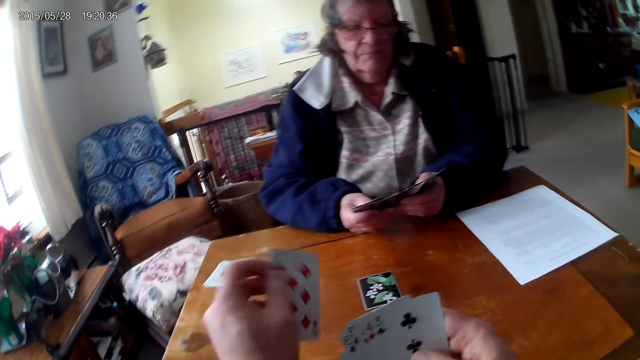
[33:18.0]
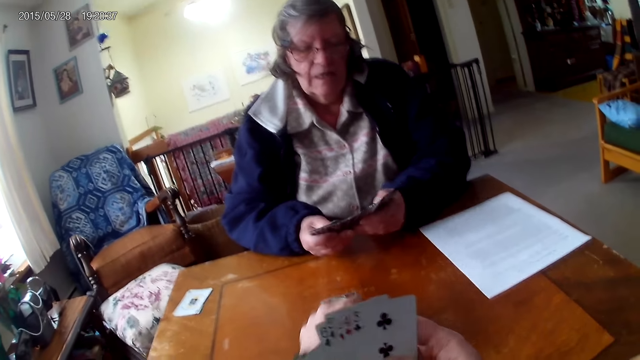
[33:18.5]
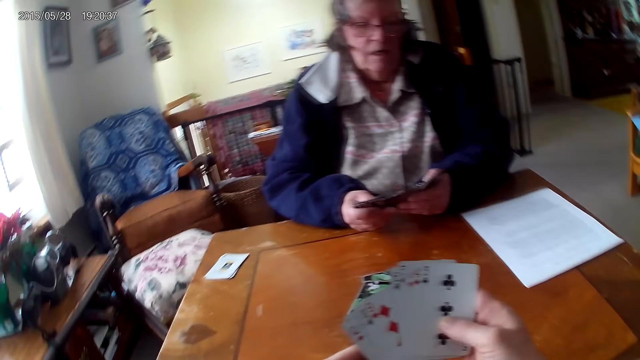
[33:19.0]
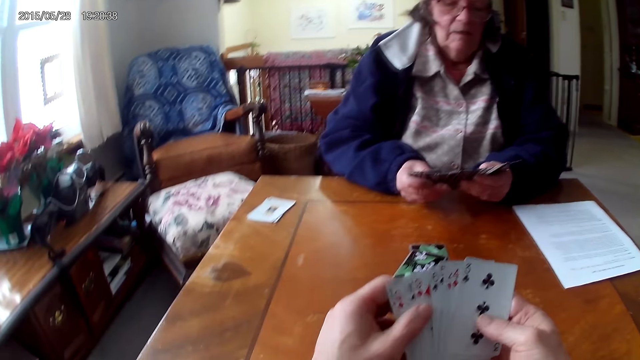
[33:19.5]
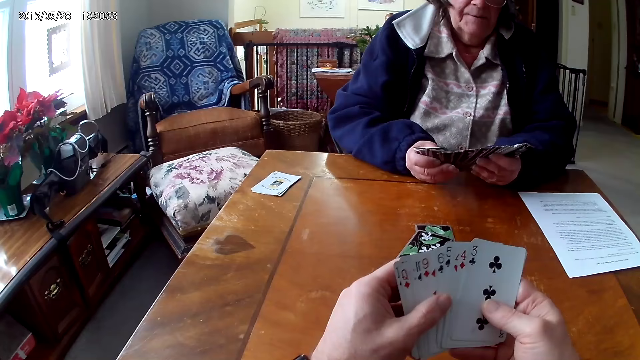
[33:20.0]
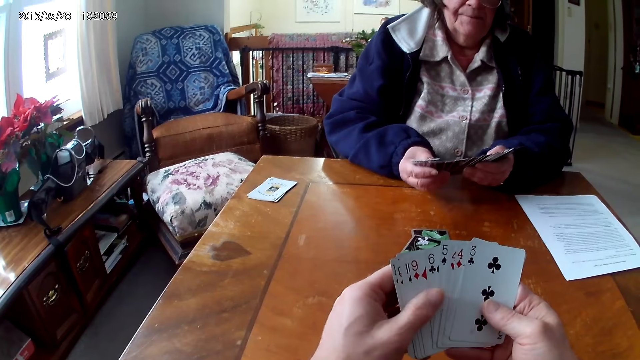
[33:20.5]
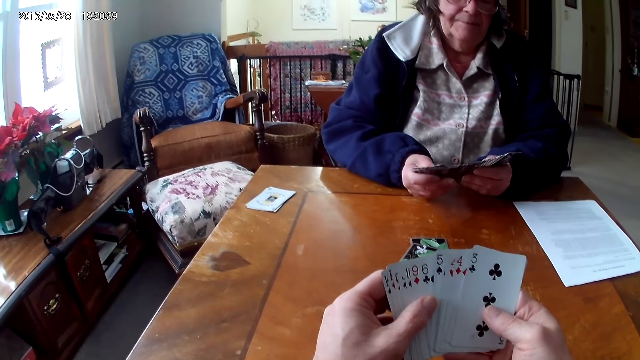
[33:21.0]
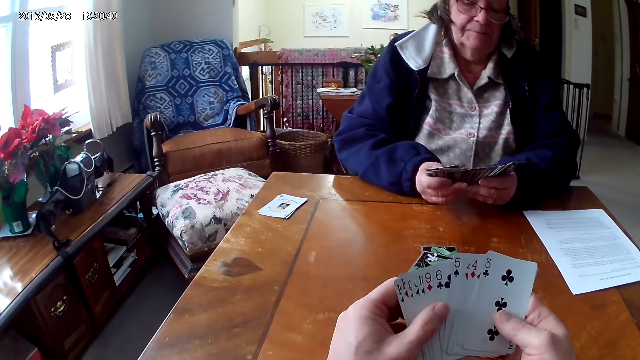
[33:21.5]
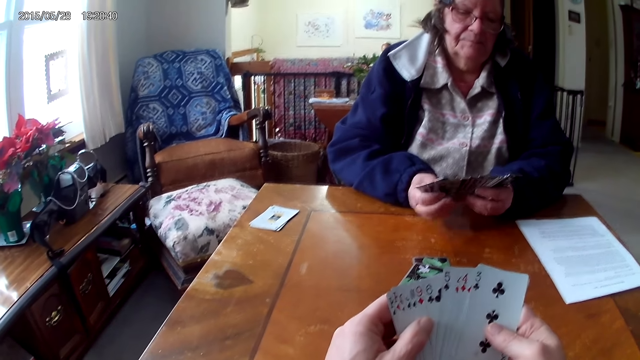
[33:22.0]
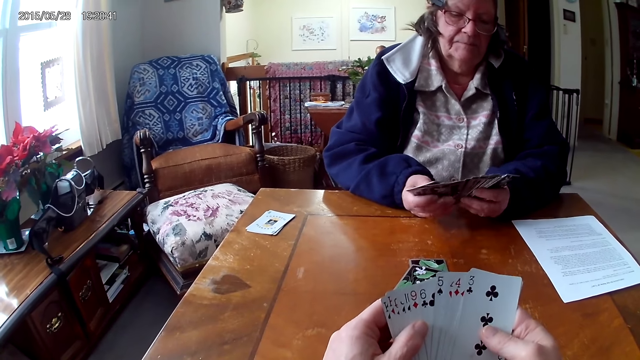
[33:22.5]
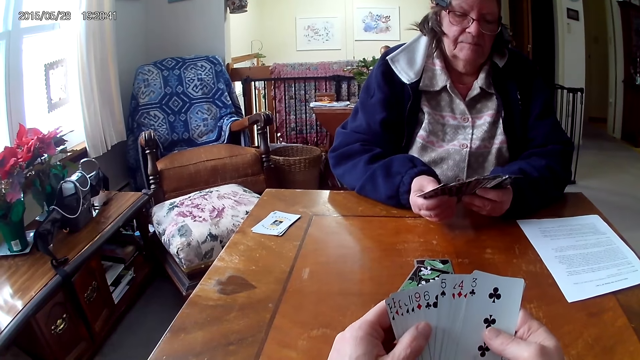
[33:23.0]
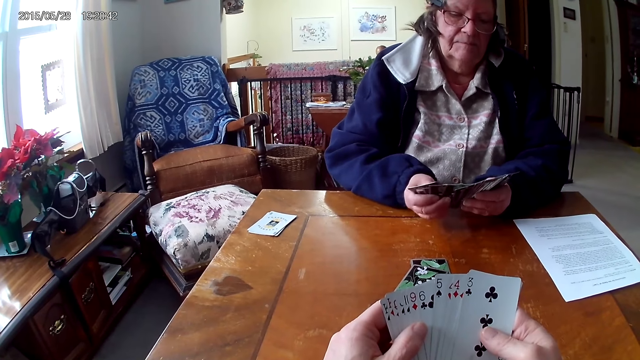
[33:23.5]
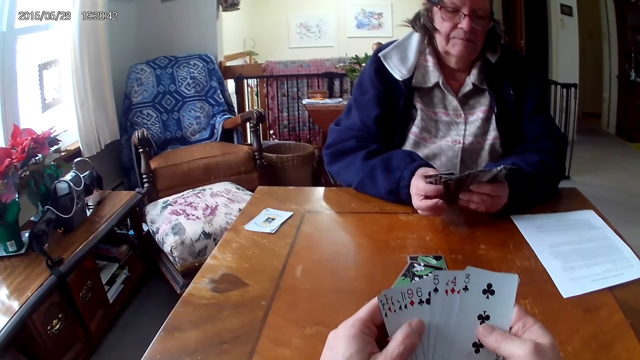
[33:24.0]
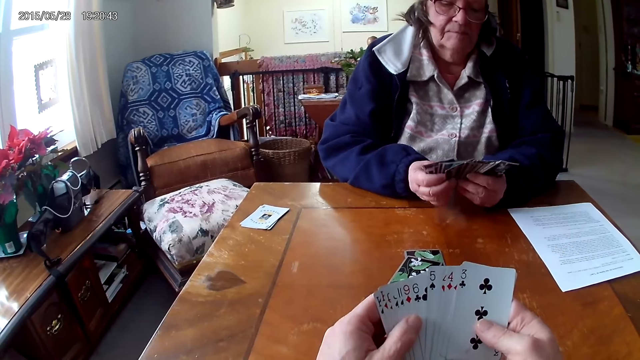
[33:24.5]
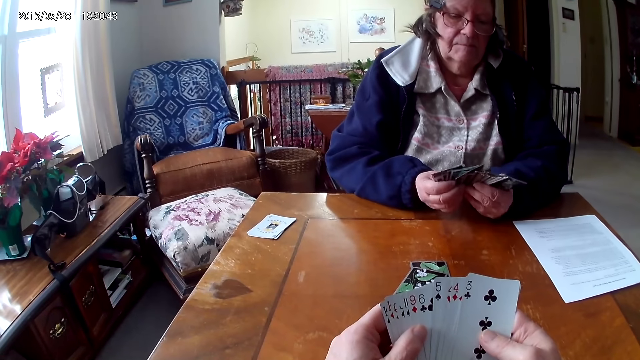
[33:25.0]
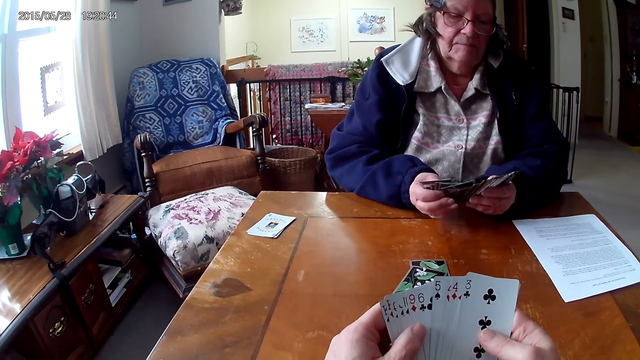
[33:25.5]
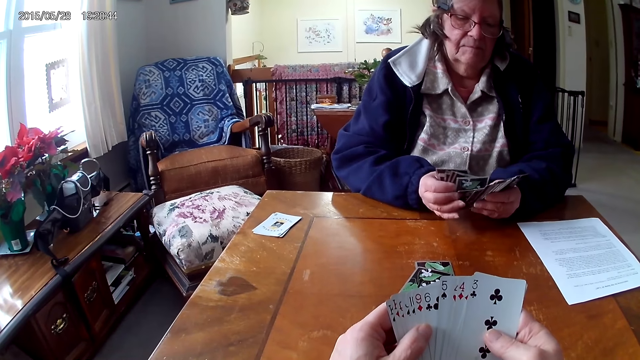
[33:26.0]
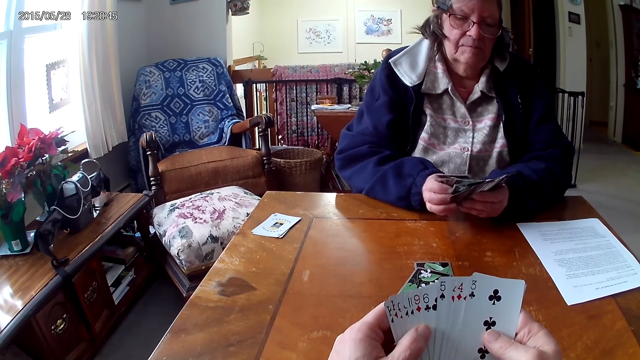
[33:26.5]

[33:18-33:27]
The camera wearer puts the cards on the table. The lady arranges the cards.

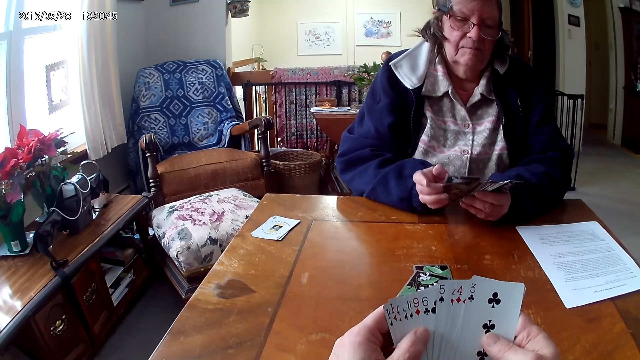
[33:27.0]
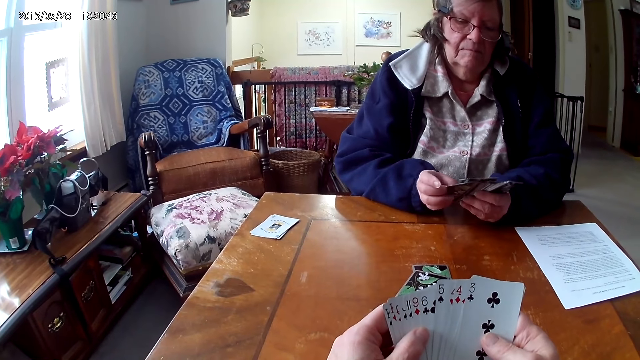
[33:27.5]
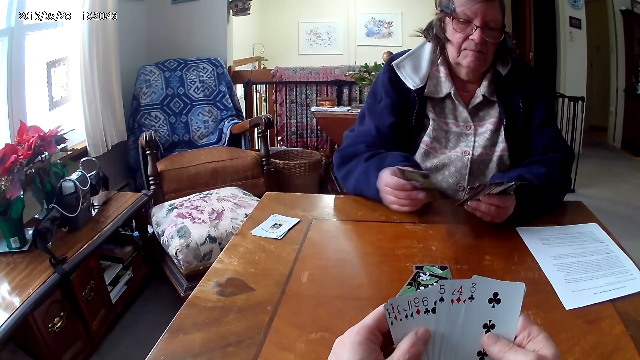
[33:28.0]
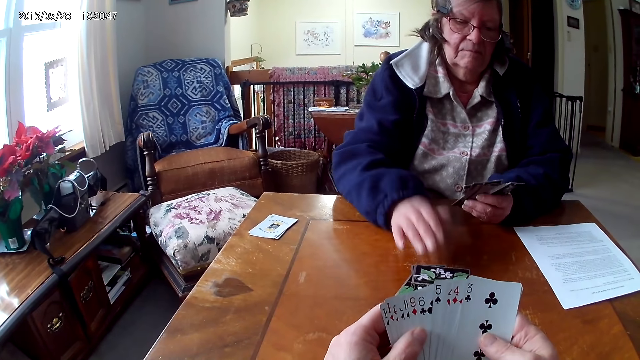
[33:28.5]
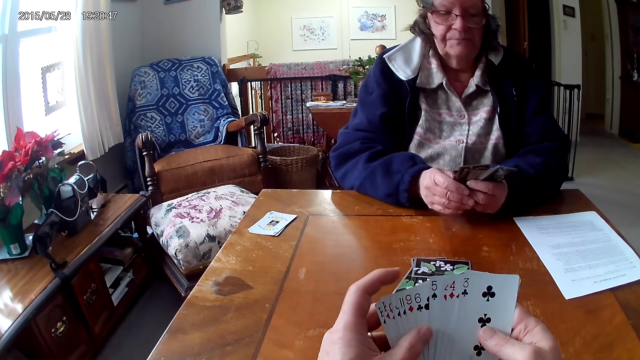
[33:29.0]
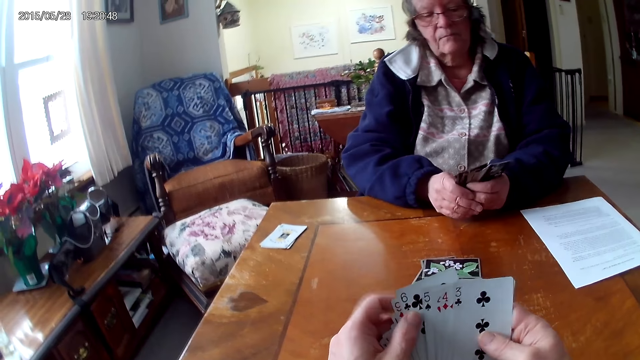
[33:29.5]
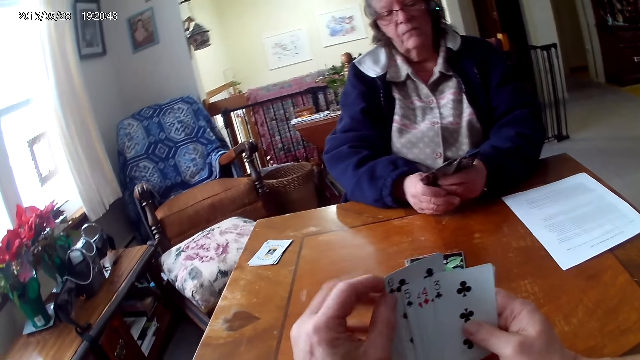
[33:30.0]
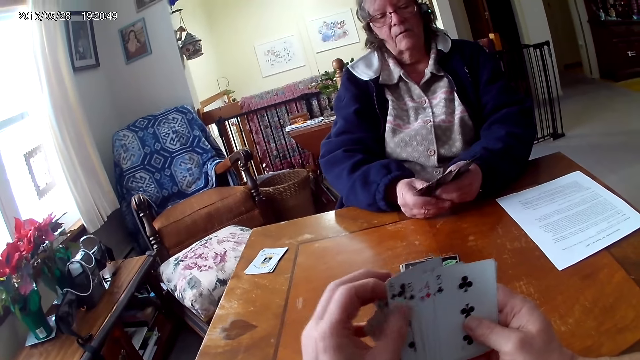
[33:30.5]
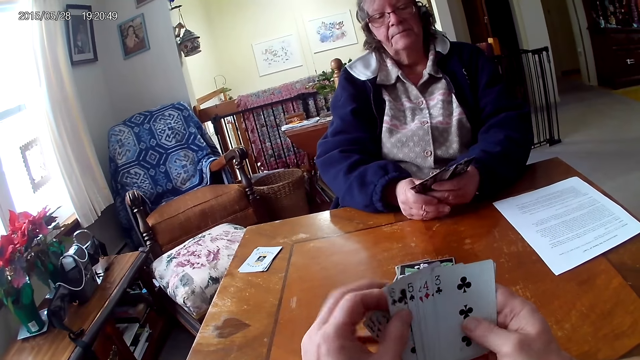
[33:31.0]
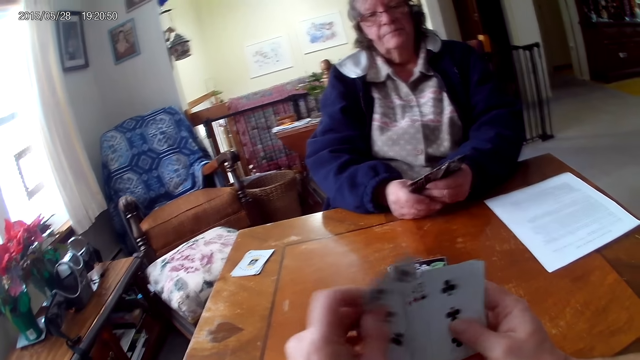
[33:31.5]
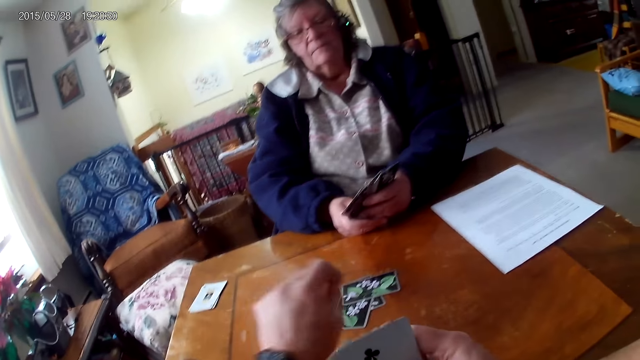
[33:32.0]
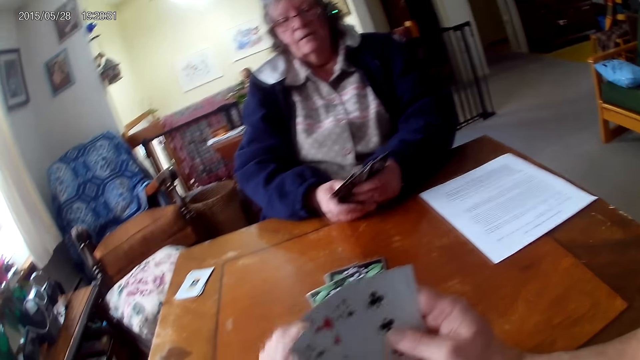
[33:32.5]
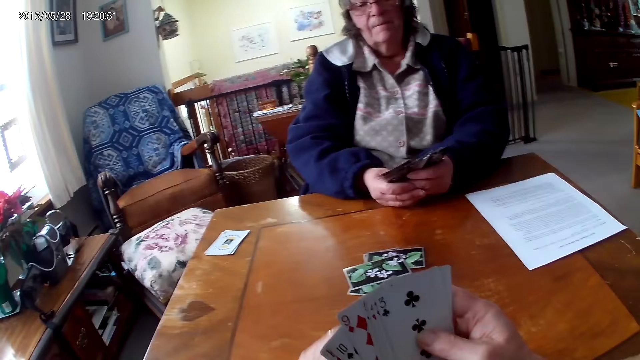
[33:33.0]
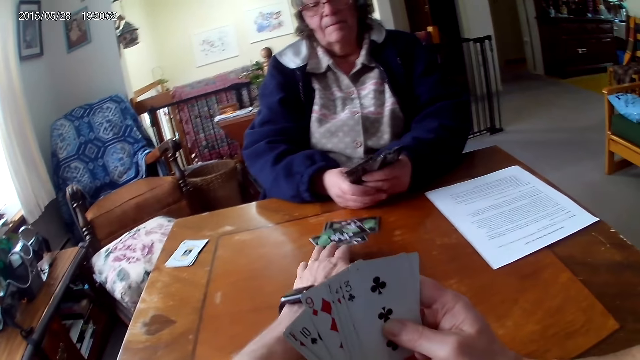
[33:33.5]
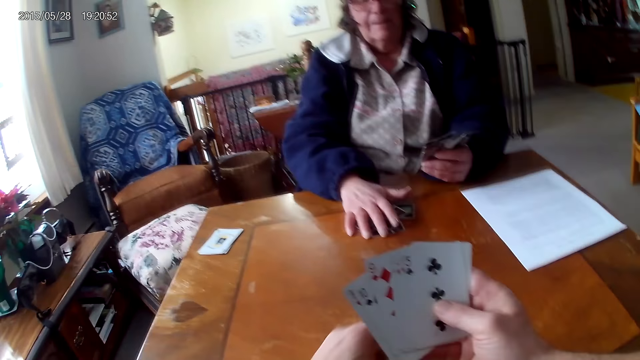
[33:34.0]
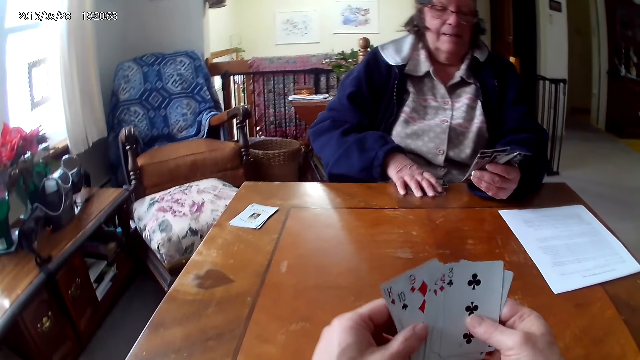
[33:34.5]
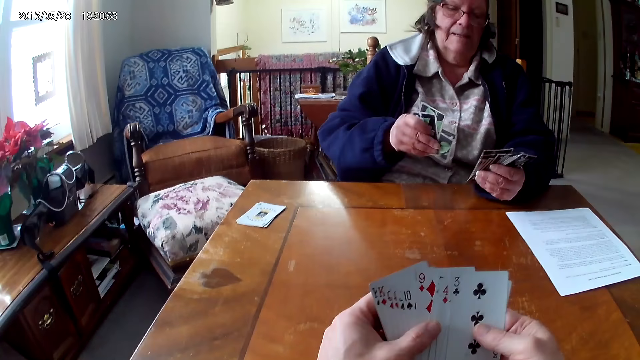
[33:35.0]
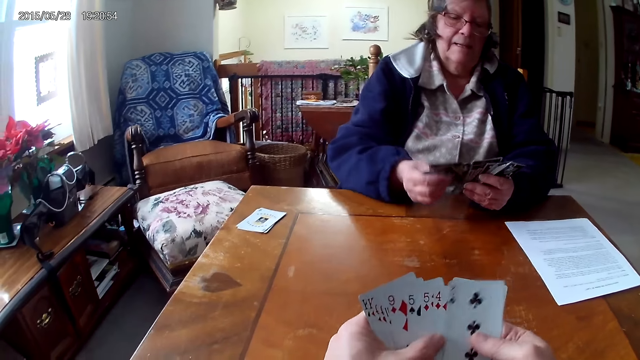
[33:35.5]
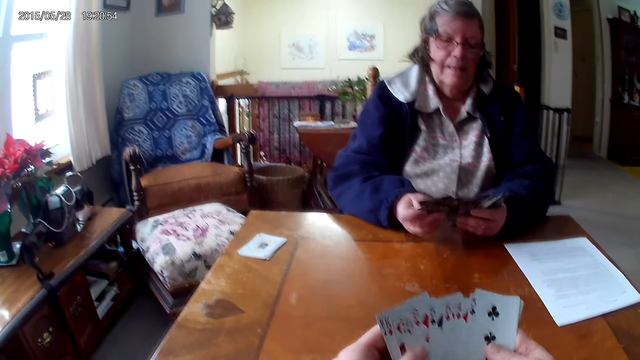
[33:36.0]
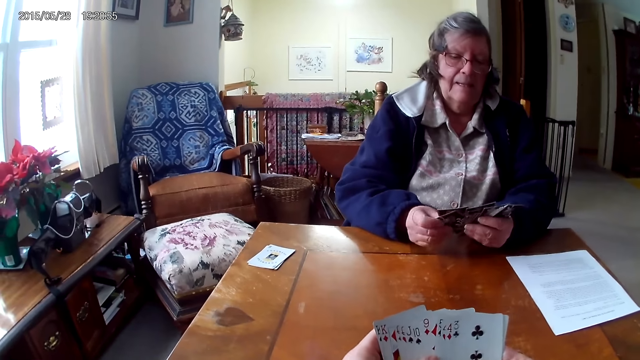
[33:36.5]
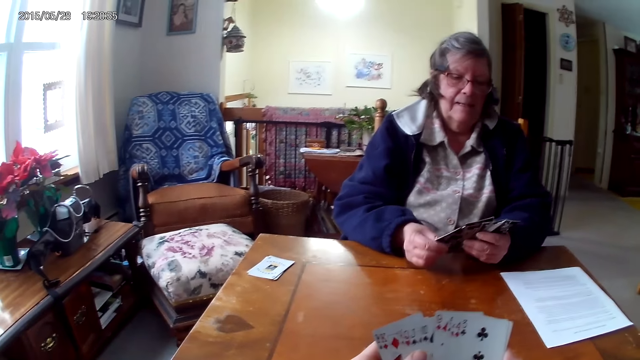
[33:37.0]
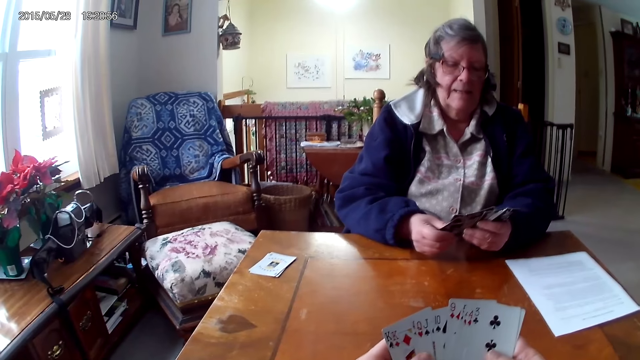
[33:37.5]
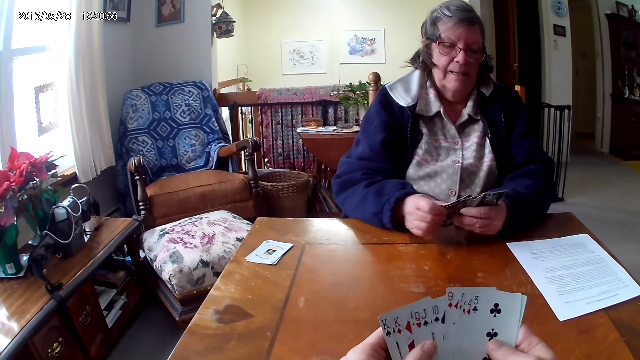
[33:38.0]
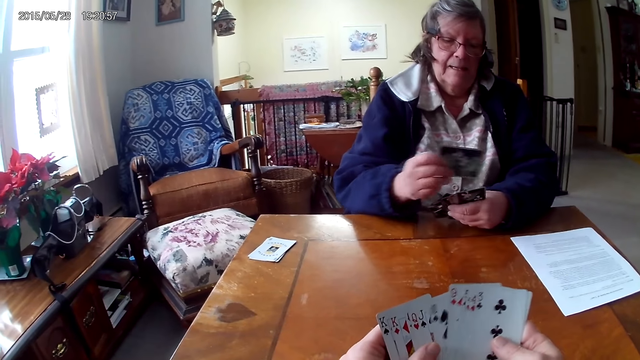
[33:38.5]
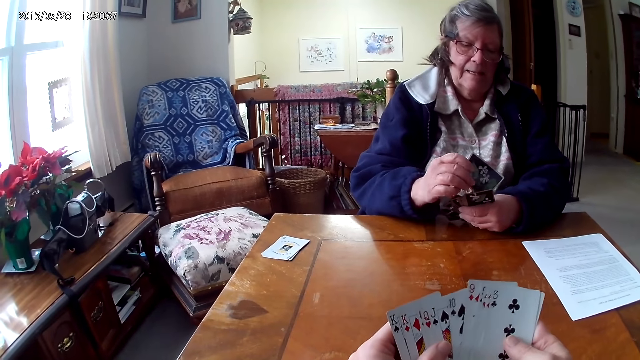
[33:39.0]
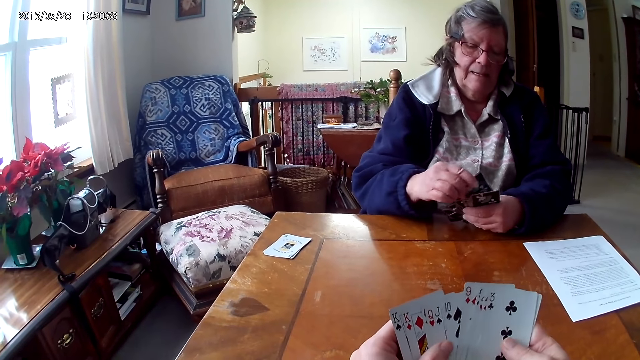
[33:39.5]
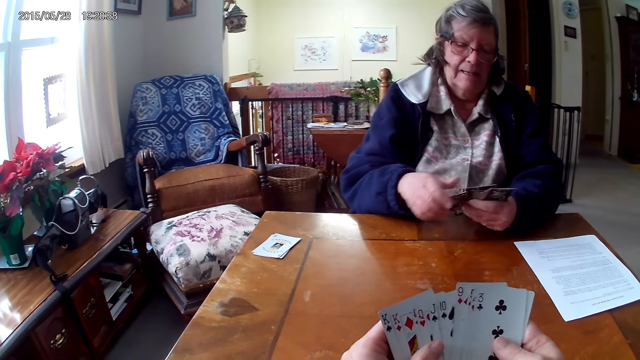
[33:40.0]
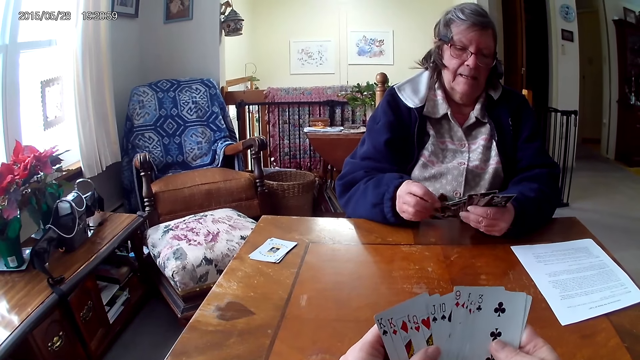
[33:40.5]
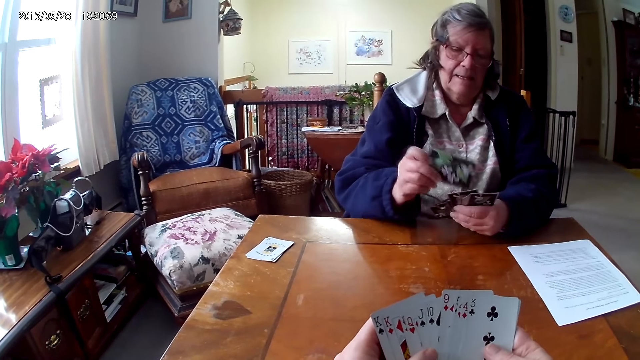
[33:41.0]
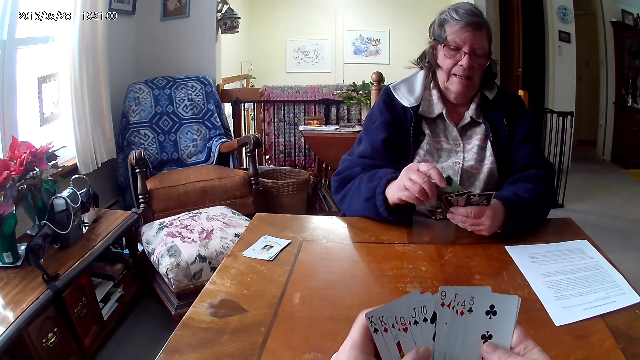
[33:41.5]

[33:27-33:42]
The lady puts a card on the table. The camera wearer puts the cards on the table. They push the cards on the table. The lady takes the cards. The camera wearer selects the cards. The lady arranges the cards.
